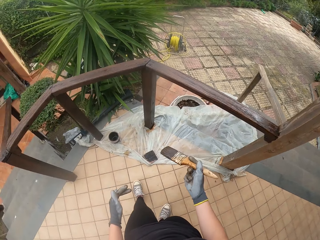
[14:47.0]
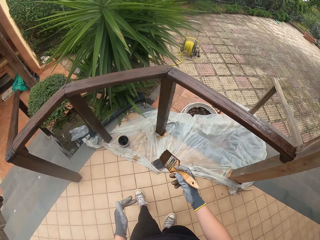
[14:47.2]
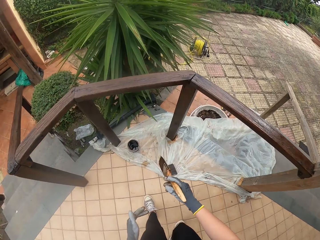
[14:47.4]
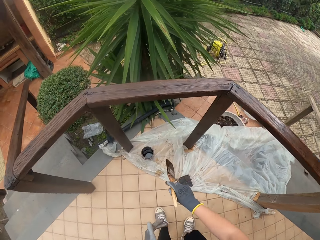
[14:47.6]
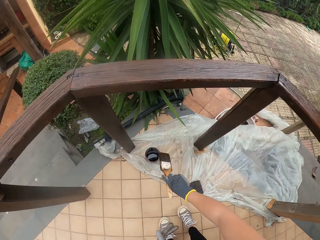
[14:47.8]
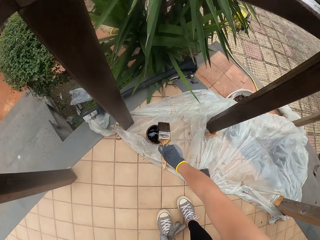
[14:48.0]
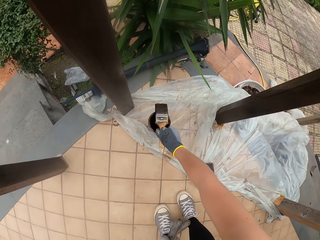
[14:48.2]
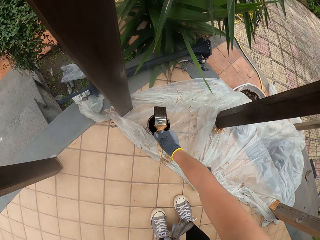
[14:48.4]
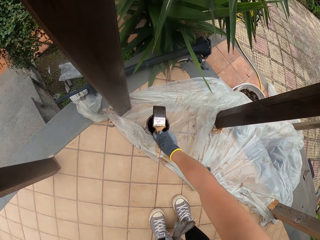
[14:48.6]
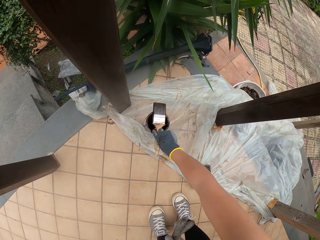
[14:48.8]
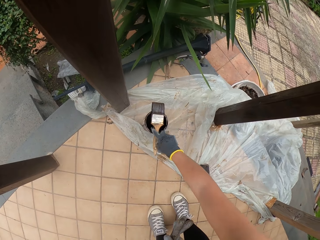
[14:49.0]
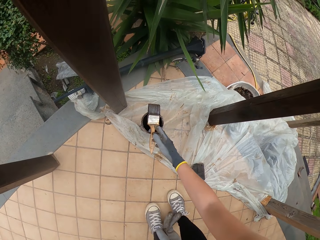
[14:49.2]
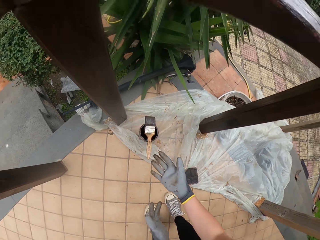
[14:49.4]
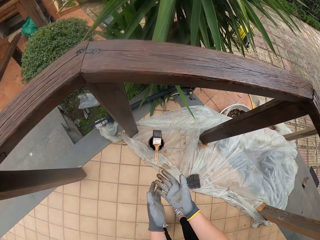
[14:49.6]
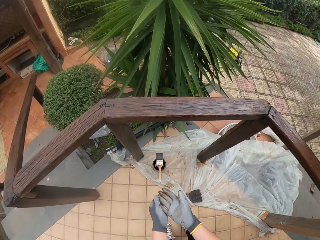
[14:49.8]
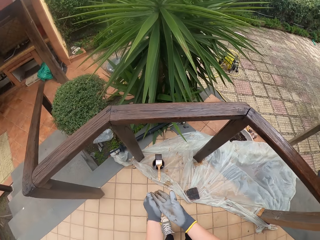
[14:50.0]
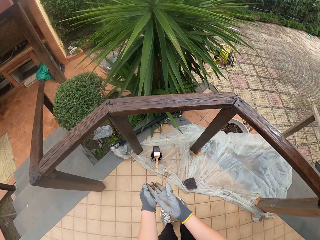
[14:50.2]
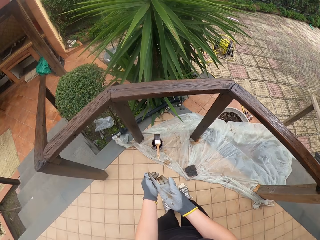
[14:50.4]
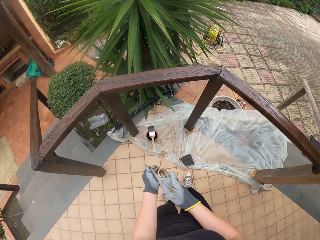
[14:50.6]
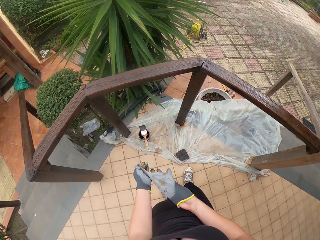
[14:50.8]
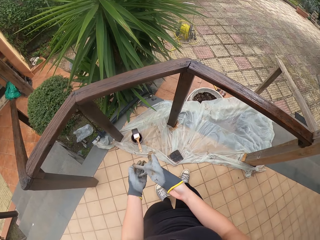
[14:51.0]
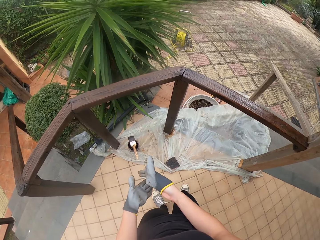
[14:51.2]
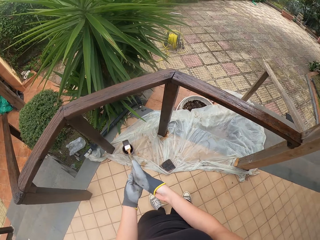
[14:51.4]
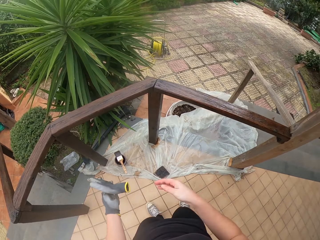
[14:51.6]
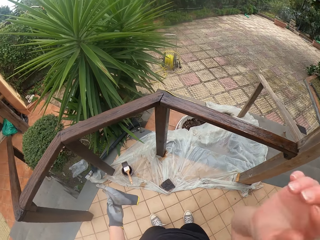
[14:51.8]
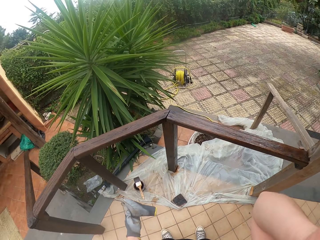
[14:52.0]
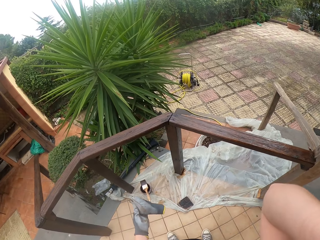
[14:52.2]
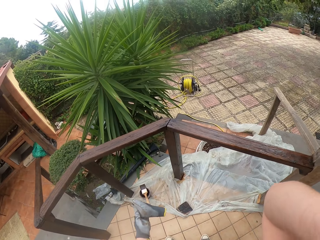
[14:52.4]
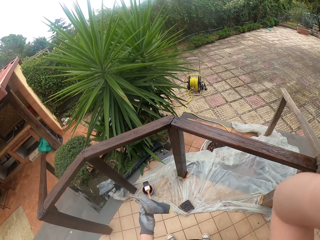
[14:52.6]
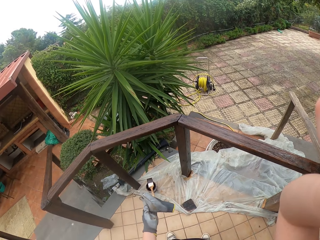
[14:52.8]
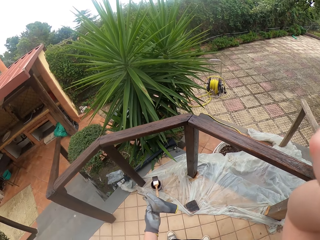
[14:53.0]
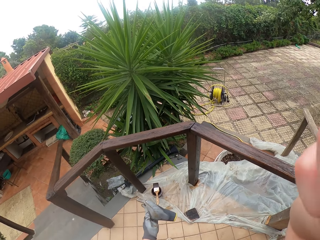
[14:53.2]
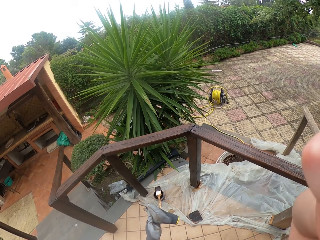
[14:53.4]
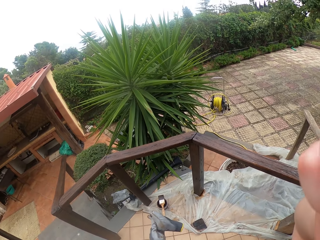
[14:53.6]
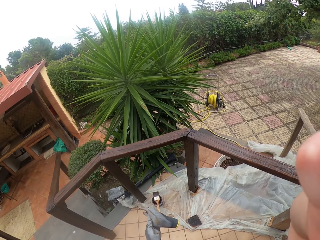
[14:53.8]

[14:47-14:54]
The camera wearer puts the brush on the paint container. They take off the gloves. They hold the camera.
